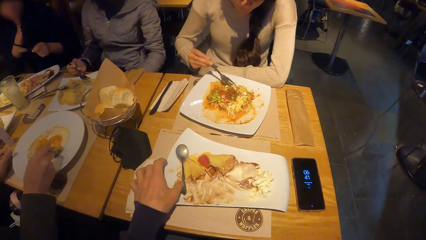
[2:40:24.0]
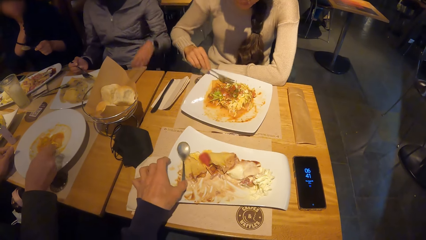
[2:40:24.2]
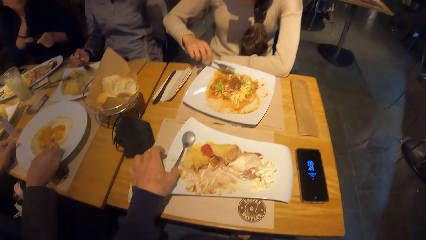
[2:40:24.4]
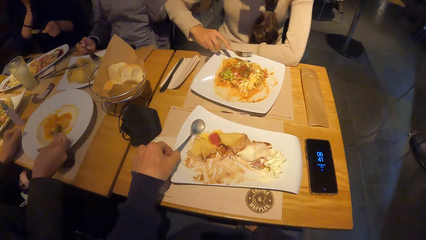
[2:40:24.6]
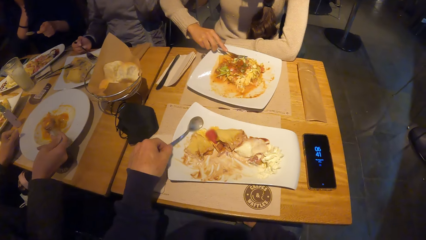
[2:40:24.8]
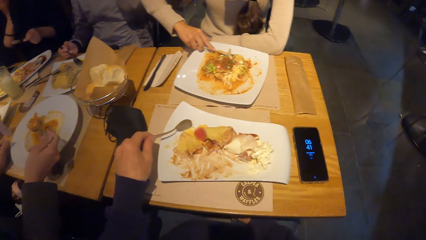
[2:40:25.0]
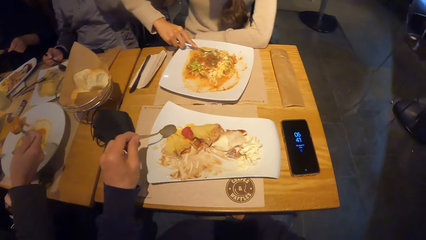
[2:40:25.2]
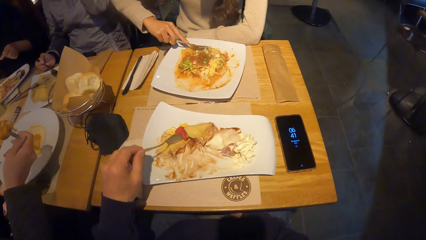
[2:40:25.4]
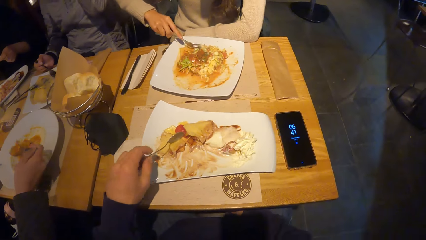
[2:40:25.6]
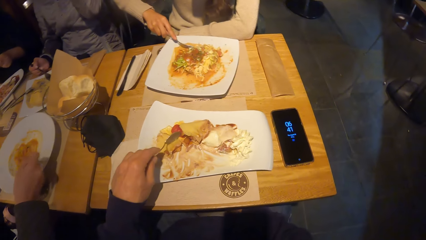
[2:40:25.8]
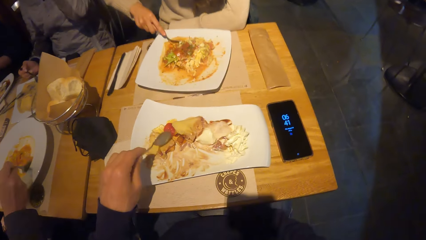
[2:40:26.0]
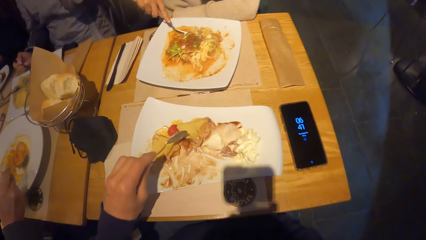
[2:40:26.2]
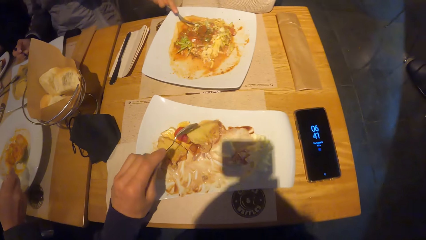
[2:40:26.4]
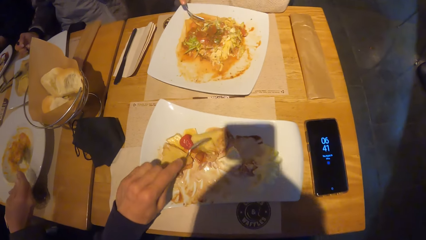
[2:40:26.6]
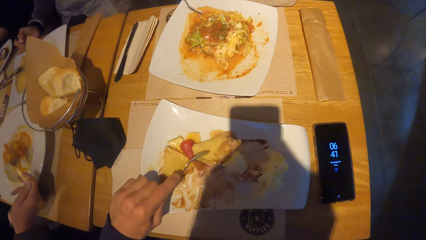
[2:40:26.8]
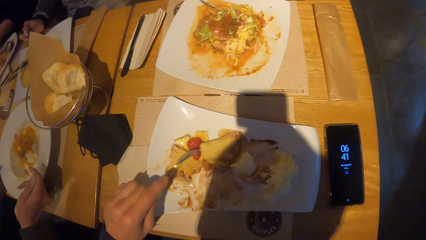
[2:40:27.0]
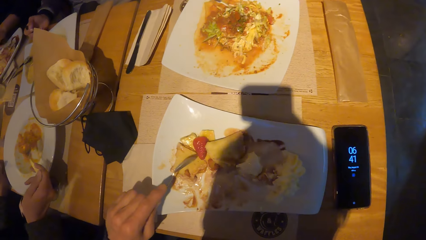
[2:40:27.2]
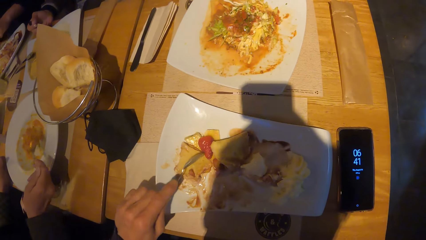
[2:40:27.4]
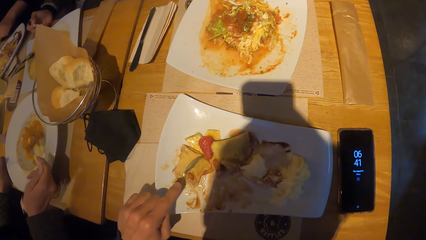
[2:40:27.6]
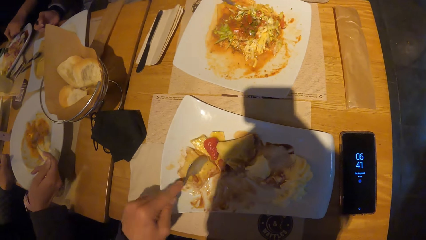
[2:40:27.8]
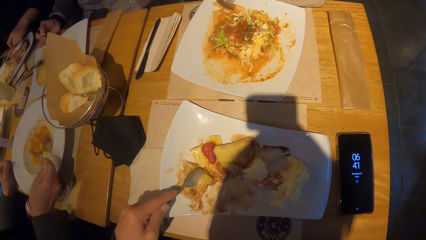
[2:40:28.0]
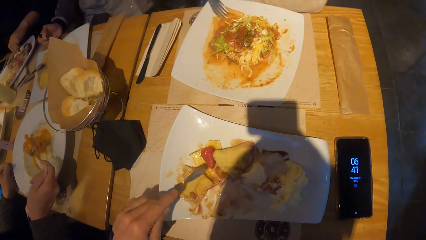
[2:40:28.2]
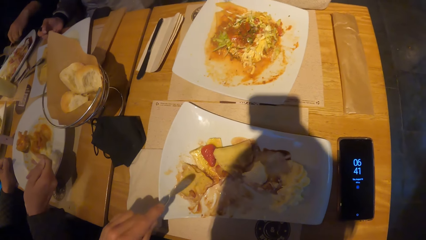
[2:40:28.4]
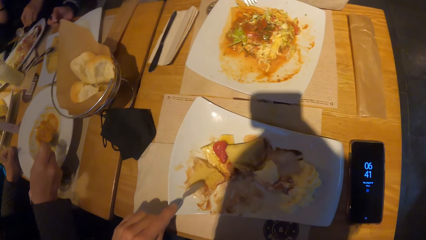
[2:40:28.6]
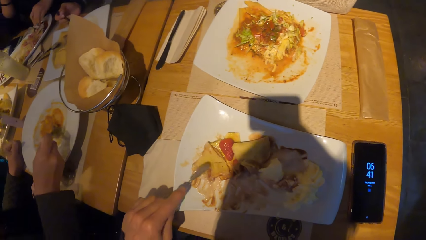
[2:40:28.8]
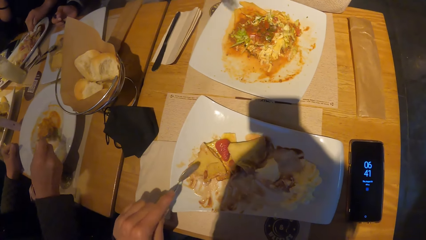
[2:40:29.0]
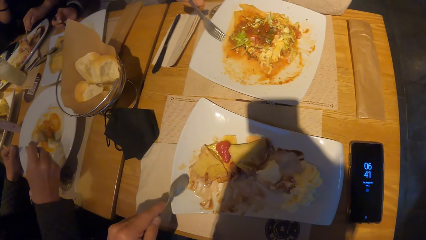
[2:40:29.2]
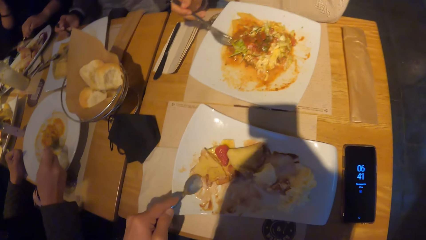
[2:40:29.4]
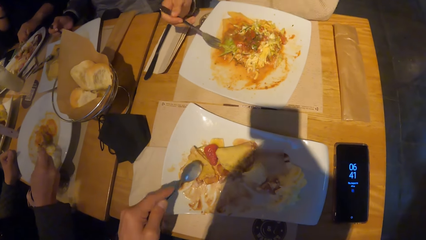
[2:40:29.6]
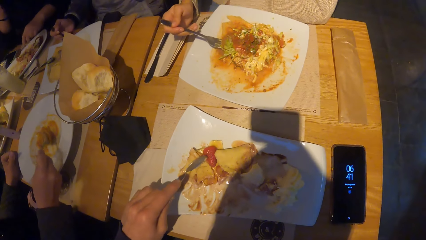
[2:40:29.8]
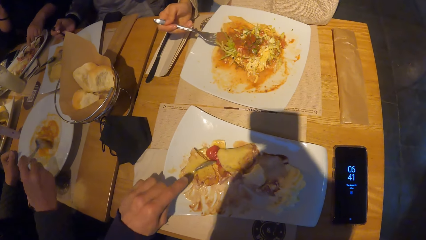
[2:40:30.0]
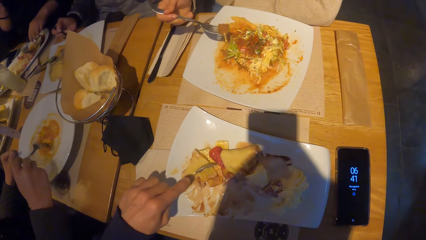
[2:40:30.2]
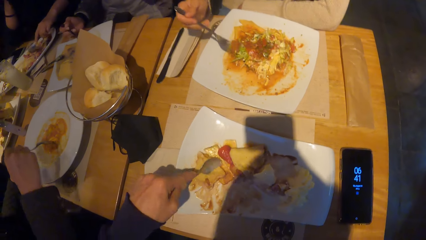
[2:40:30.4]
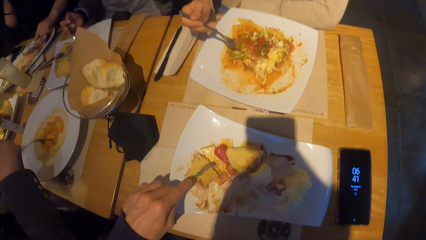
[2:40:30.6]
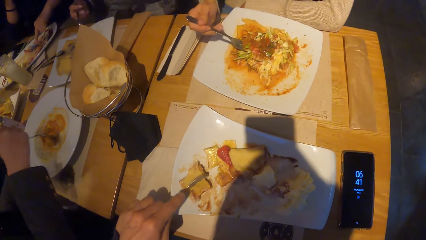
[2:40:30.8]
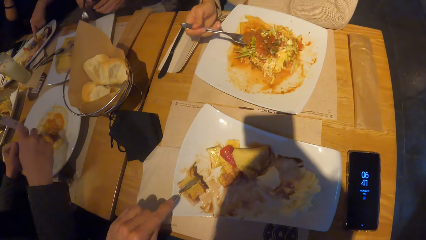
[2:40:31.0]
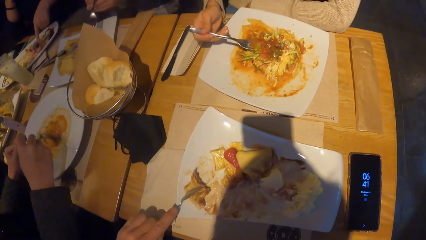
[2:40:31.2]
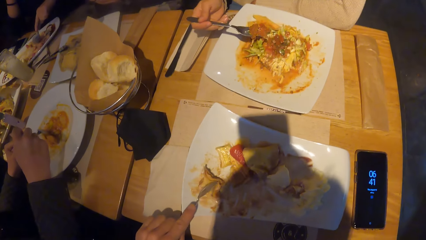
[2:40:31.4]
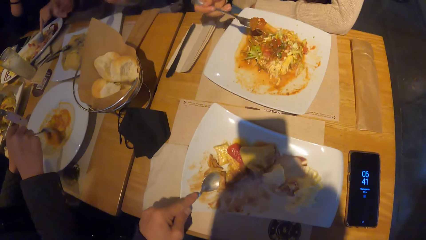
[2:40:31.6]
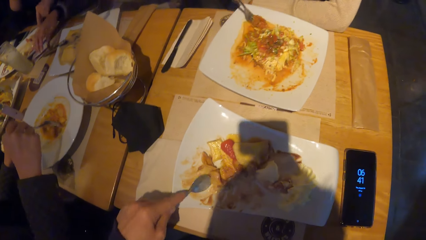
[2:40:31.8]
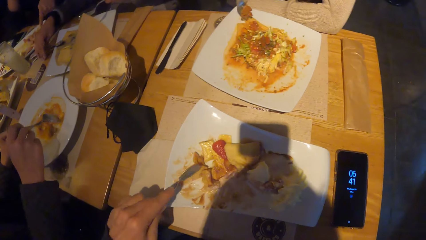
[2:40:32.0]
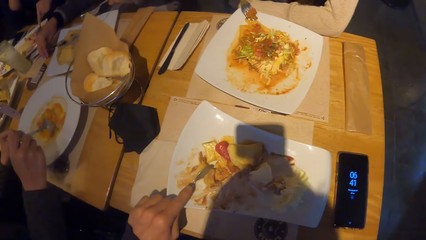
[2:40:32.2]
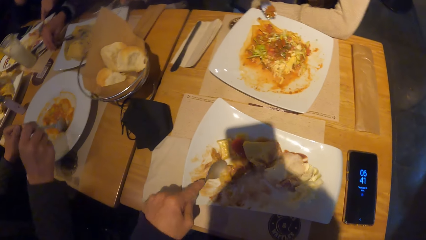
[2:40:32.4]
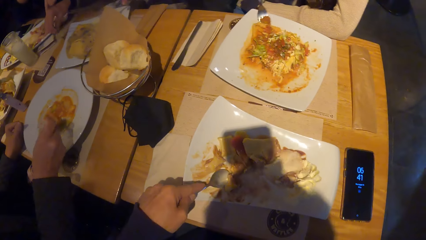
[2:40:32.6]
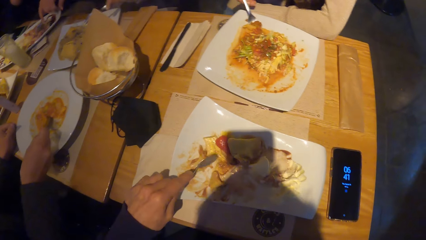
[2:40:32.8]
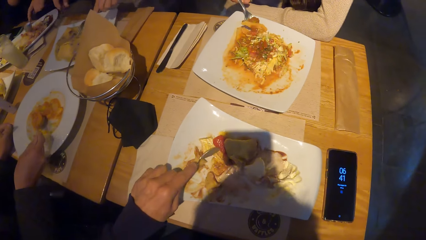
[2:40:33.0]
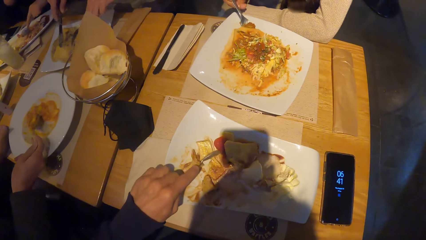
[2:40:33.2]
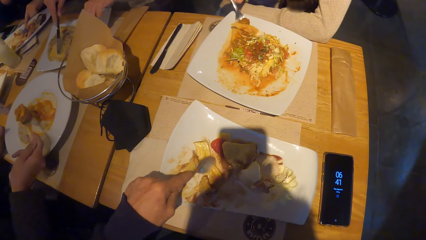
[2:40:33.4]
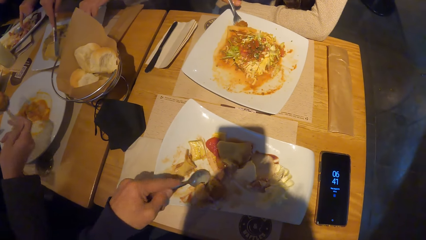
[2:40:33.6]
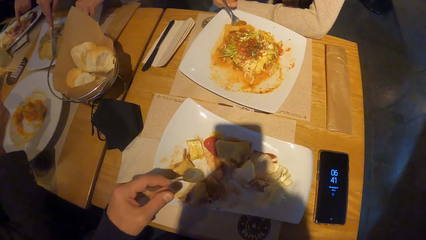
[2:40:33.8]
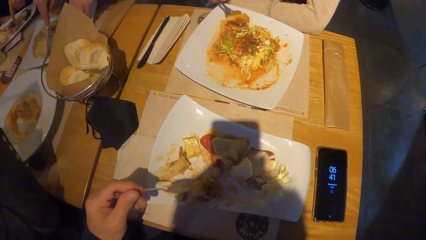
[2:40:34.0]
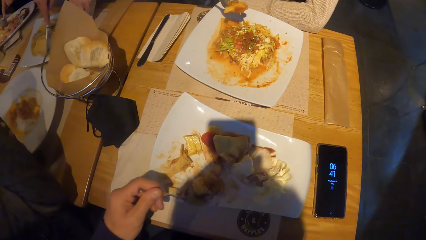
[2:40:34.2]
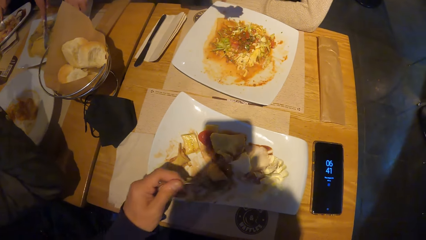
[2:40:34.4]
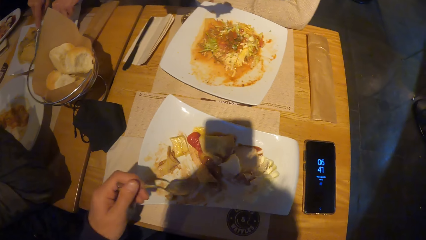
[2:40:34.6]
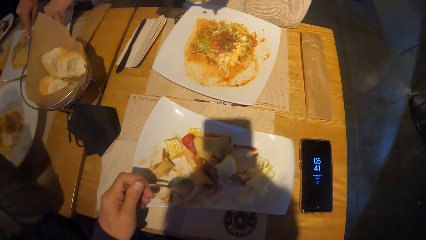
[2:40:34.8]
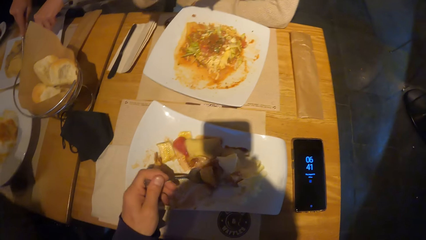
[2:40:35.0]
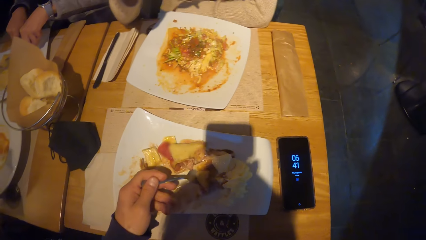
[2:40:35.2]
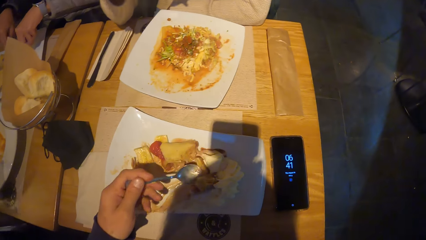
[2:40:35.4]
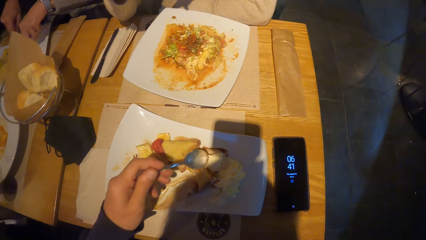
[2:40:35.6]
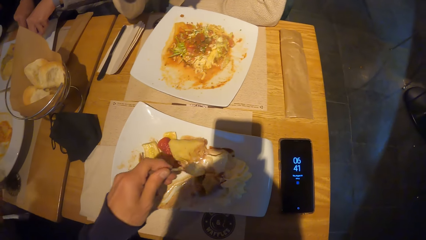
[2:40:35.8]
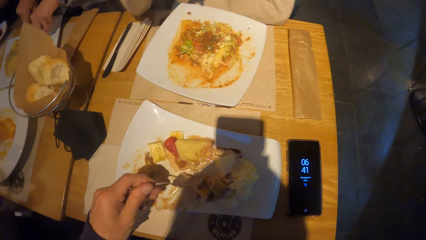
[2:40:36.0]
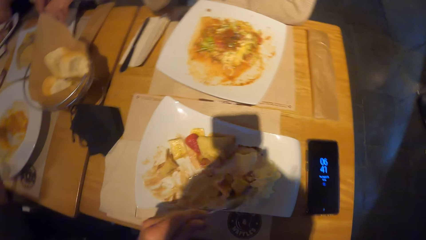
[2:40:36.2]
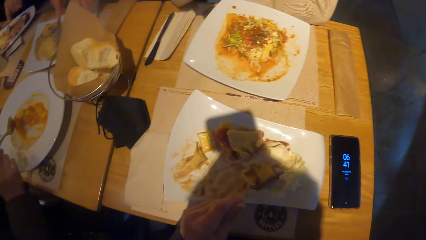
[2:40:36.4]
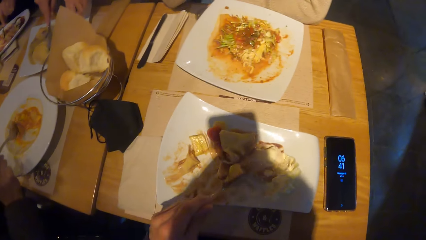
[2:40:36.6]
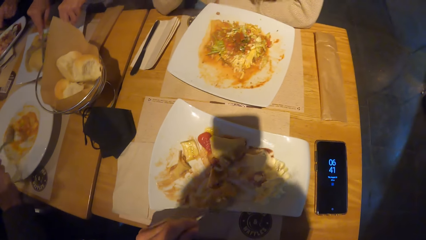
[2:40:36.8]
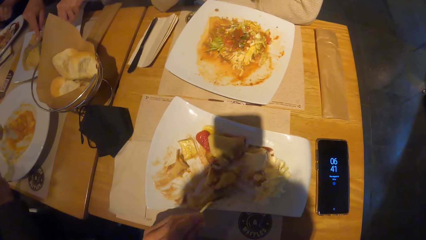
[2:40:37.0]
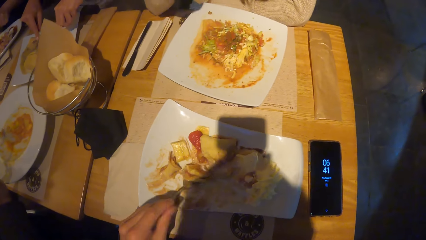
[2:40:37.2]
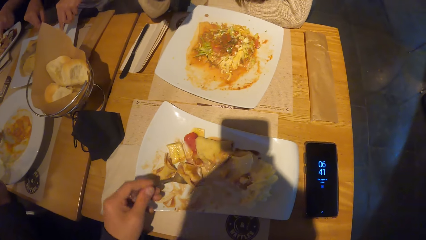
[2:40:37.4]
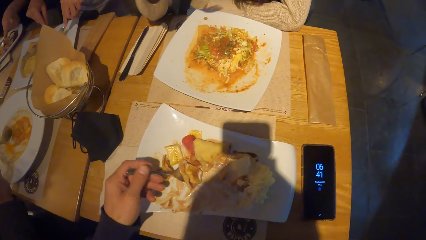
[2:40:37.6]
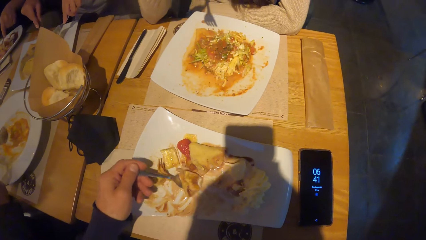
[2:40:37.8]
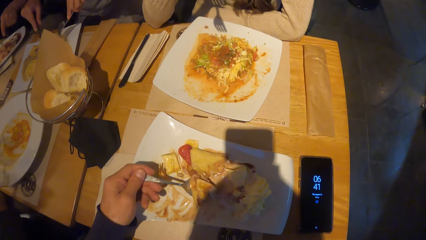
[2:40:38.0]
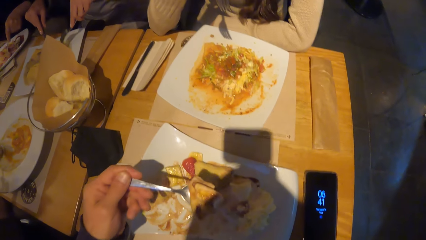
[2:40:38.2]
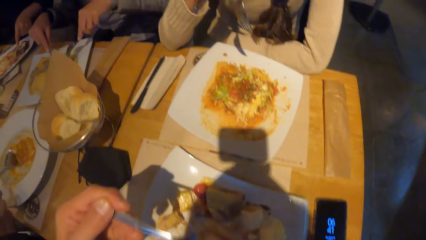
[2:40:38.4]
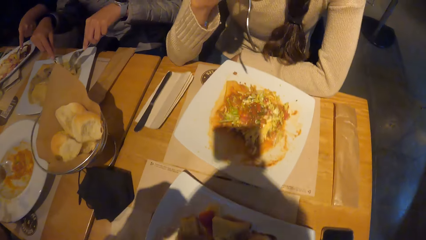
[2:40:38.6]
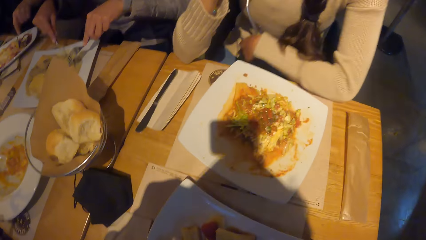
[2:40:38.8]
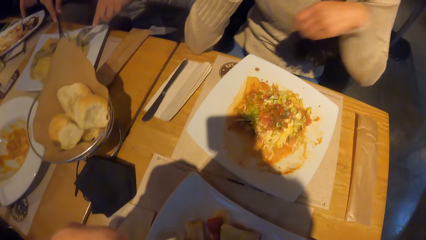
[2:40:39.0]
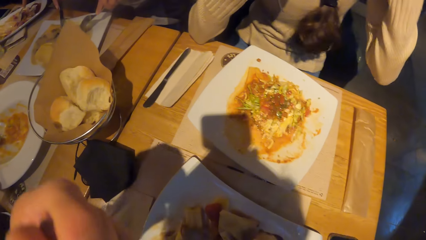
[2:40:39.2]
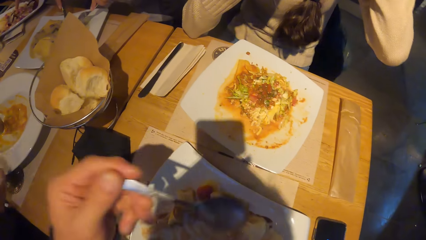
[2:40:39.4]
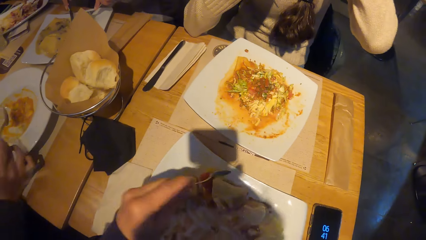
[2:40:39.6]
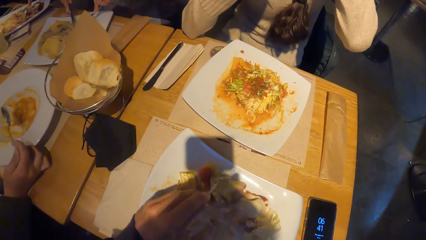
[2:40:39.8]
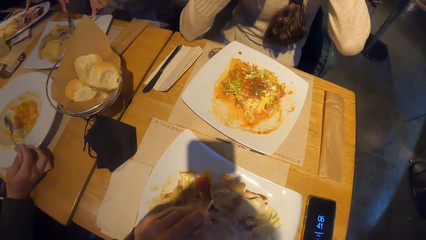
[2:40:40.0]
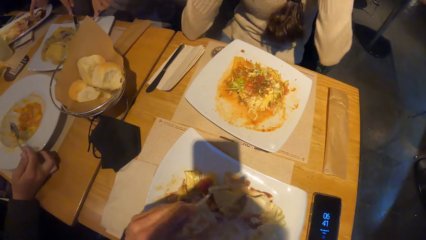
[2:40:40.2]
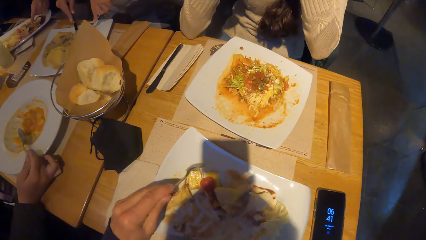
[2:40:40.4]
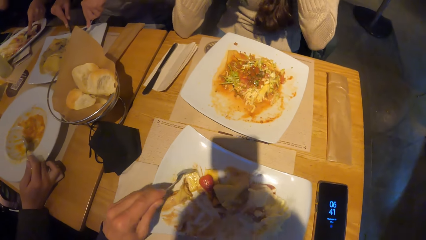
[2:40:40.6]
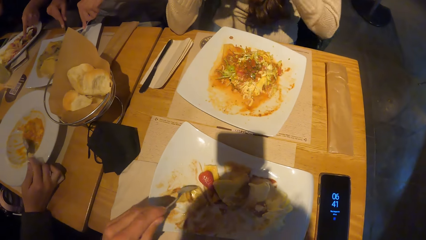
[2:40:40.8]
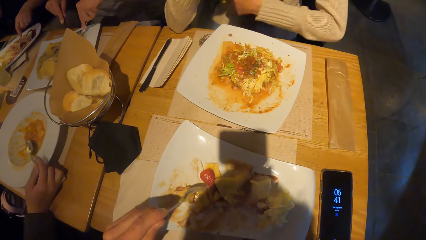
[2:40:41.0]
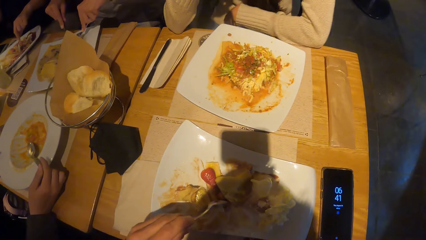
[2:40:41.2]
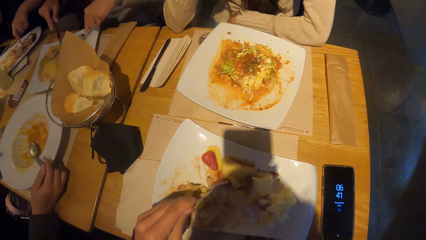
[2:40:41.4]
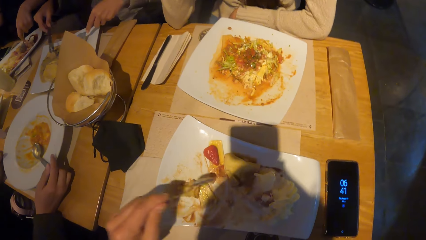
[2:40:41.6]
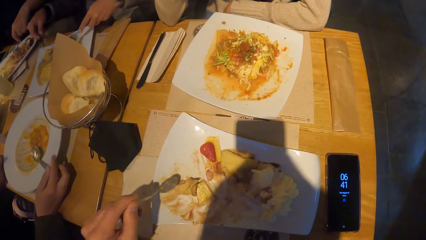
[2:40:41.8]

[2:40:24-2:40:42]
The camera wearer picks up the spoon on the plate. He holds the spoon on the plate with his left hand. He looks at the food on the plate. He cuts the food with the spoon. A woman picks up the knife on the plate with her right hand. The camera wearer gathers the food together. He scoops the food with the spoon. He eats the food inside the plate with the spoon in his left hand.
